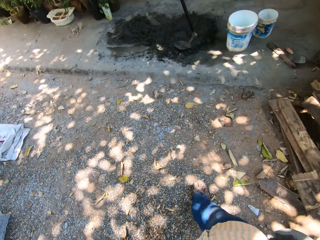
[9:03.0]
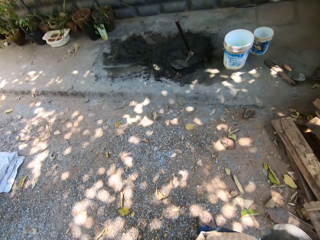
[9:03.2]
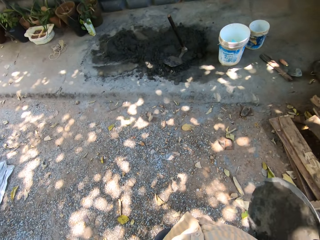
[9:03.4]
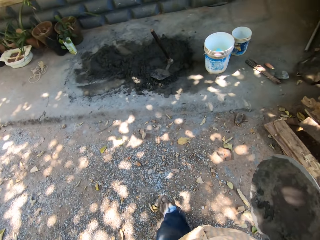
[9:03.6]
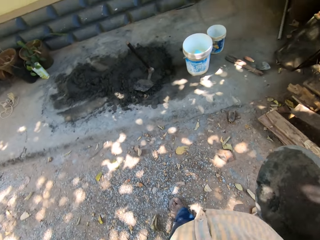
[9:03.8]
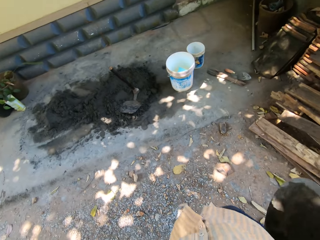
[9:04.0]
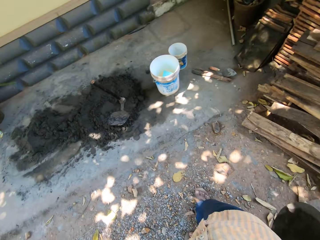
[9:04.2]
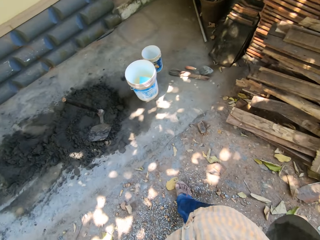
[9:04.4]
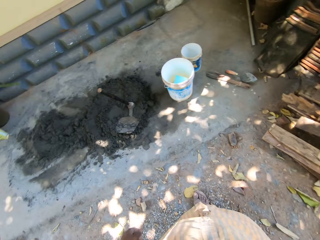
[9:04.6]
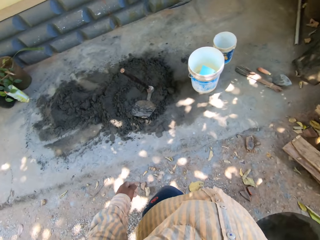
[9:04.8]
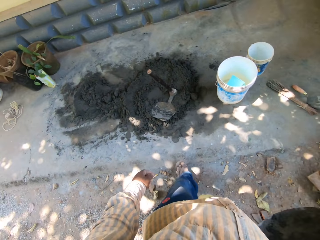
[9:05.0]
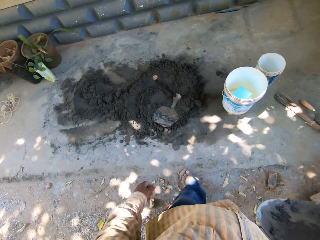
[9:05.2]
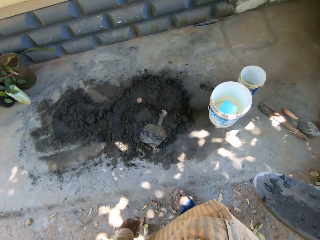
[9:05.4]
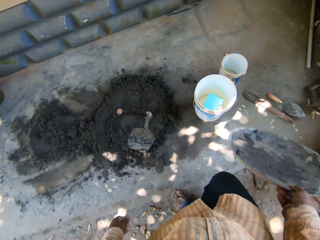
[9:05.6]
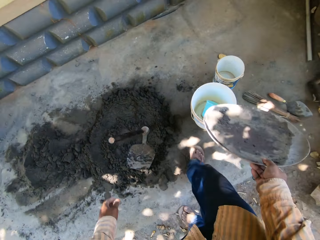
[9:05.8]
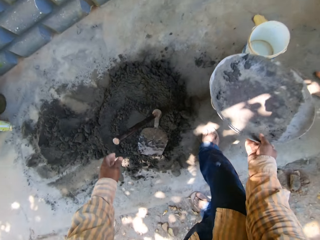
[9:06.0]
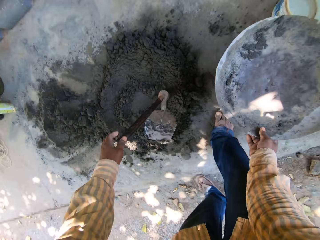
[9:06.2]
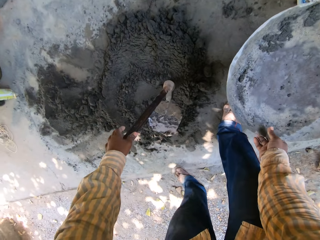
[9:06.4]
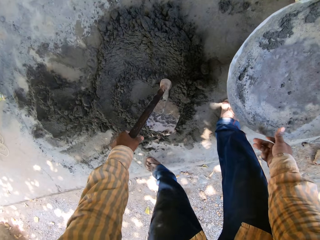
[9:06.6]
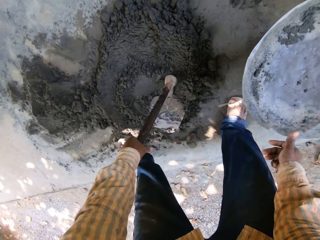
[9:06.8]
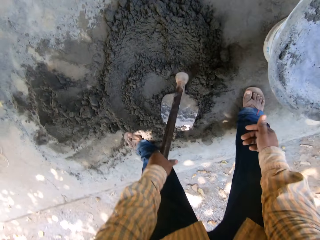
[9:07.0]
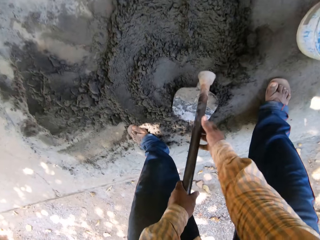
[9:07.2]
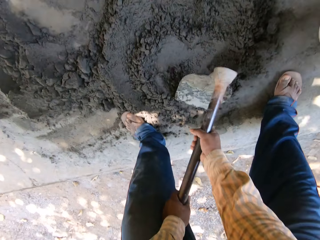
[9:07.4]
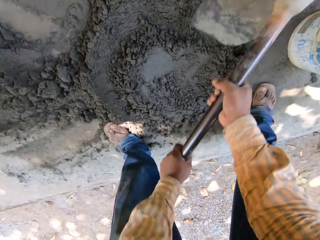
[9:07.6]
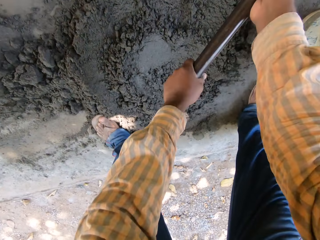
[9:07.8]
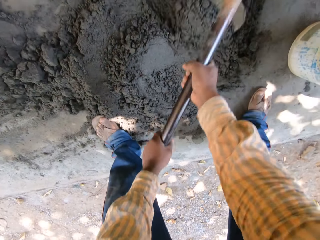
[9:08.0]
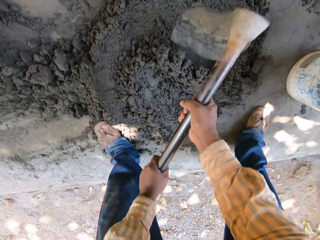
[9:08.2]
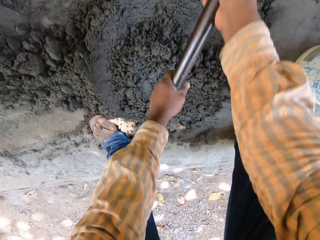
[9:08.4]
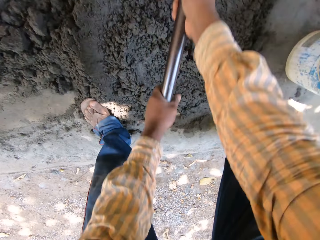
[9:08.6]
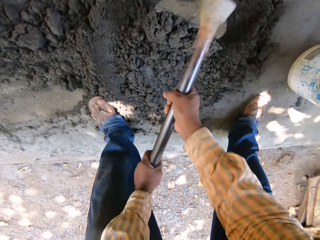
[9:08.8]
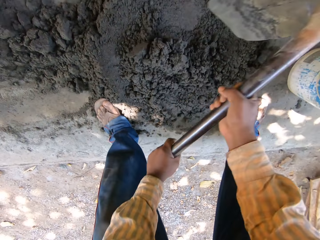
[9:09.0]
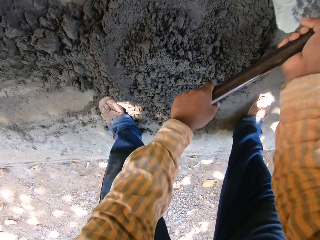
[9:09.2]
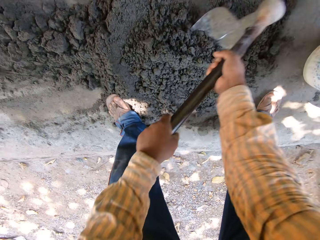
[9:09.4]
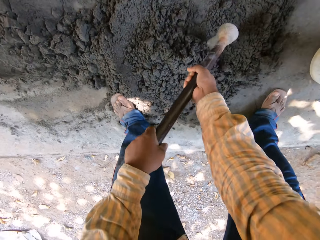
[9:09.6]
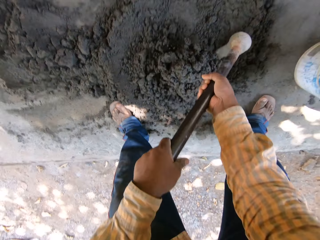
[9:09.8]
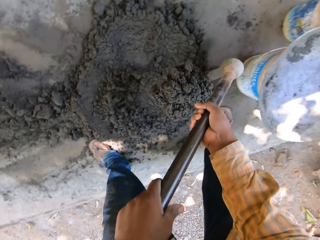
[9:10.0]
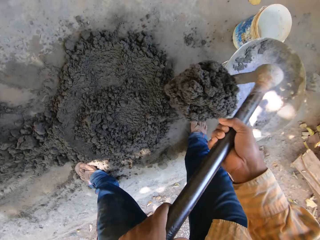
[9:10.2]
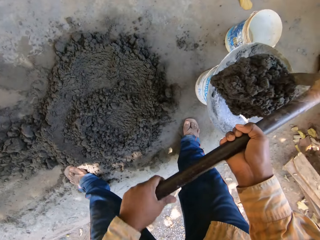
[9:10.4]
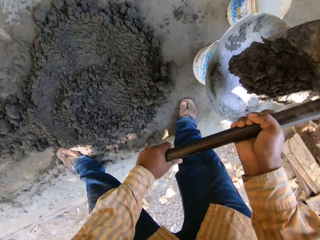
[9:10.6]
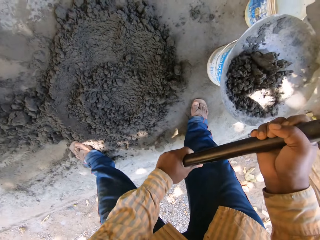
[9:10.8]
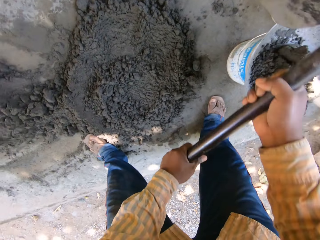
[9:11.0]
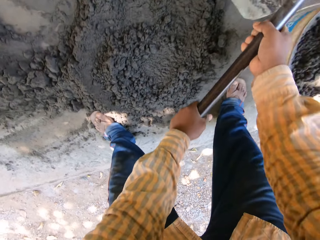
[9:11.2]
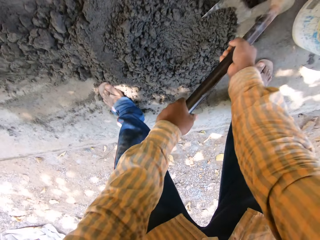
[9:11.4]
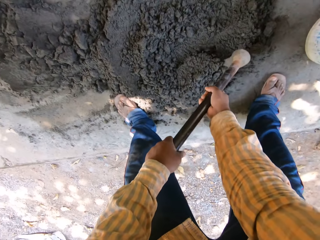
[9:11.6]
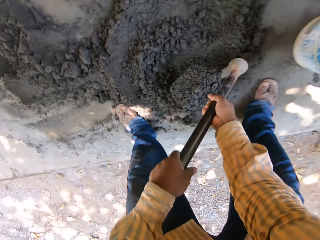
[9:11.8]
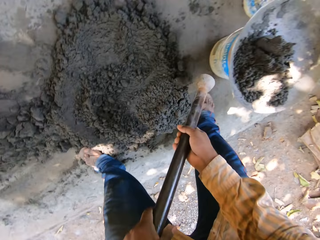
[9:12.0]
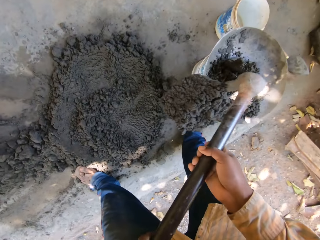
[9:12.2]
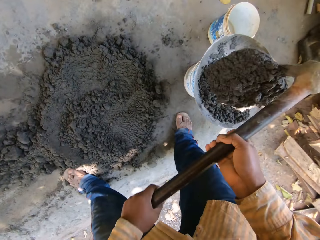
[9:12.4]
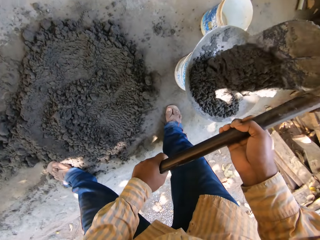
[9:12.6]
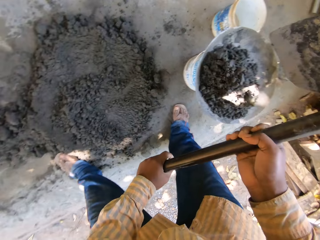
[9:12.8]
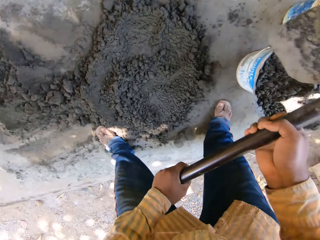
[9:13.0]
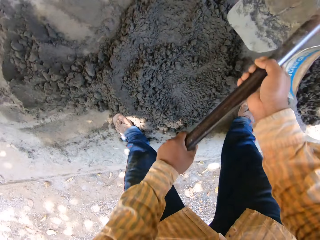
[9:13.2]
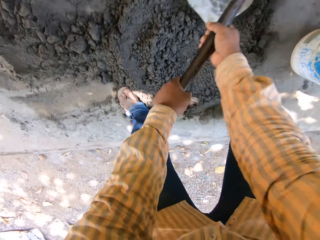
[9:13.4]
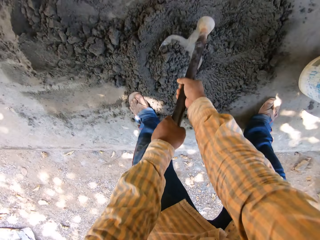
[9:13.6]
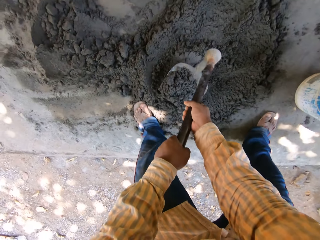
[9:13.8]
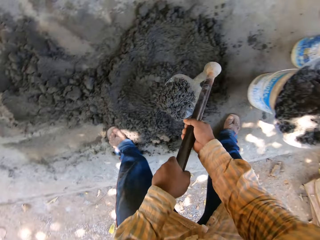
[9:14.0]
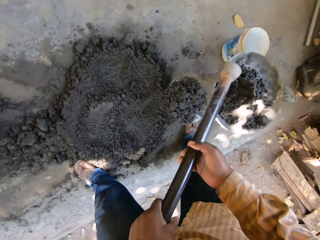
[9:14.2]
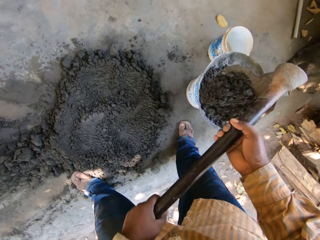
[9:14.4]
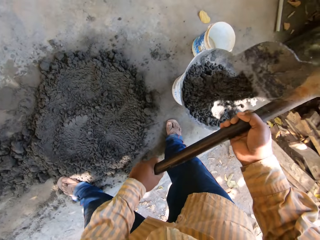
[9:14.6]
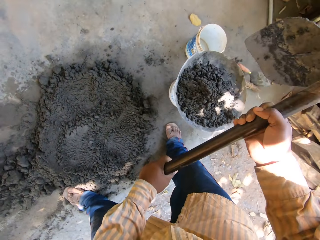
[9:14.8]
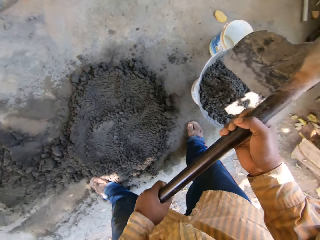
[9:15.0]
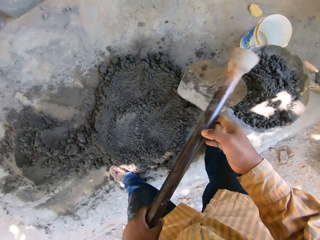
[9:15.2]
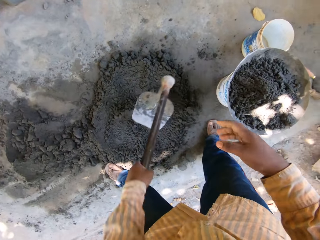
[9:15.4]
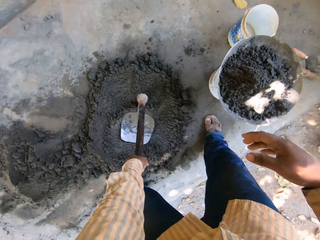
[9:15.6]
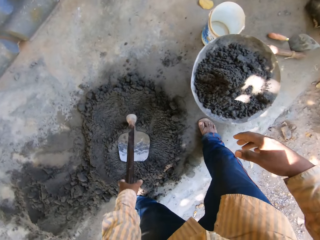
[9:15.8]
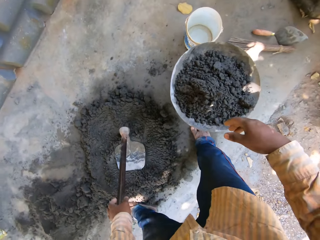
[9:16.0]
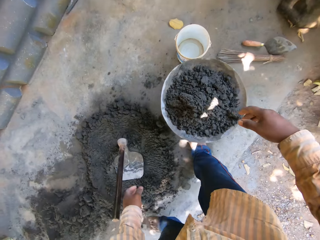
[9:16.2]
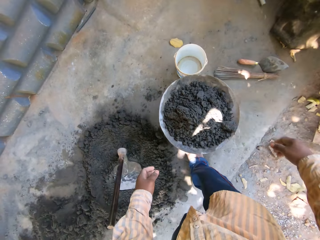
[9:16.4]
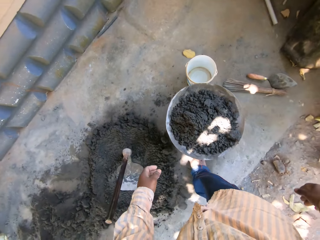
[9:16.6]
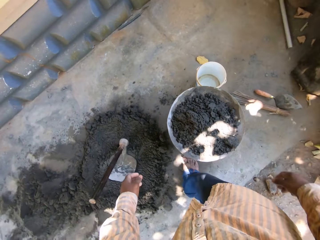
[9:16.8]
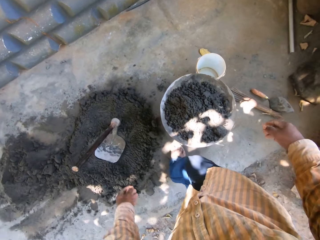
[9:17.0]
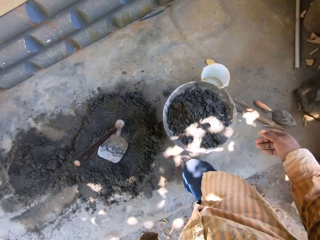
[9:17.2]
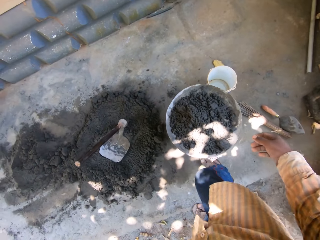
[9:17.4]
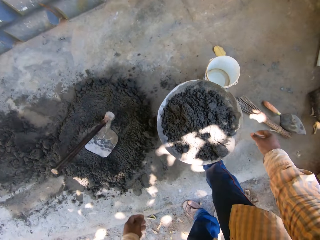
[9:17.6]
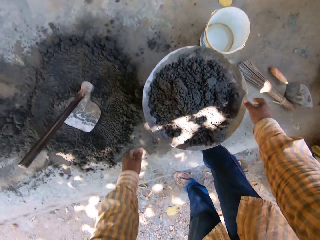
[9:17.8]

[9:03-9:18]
The camera wearer places the head pan on the bucket with his right hand. He grabs the hoe on the ground with his left hand. He holds the hoe with both hands. He gathers mortar on the ground with the hoe in both hands. He digs on the sand. He packs mortar from the ground with the hoe in both hands. He drops the mortar in the head pan with the hoe in both hands. He packs mortar from the ground with the hoe in both hands. He drops the mortar in the head pan with the hoe in both hands. He packs mortar from the ground with the hoe in both hands. He drops the mortar in the head pan with the hoe in both hands. He drops the hoe on the cement with his left hand.

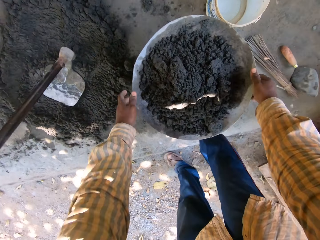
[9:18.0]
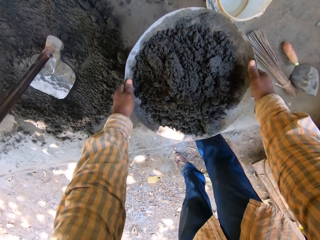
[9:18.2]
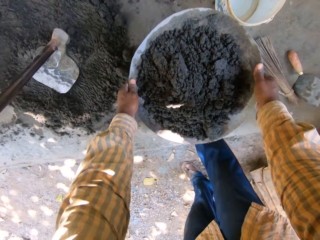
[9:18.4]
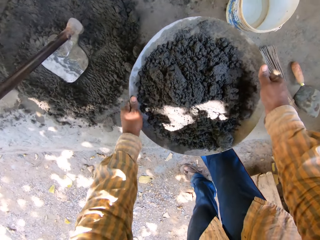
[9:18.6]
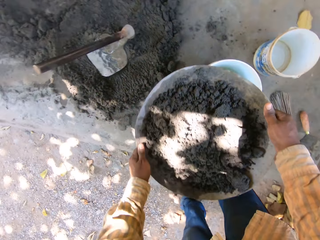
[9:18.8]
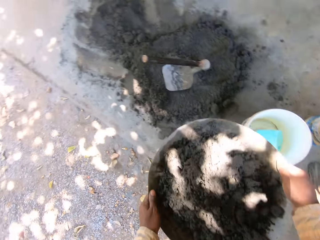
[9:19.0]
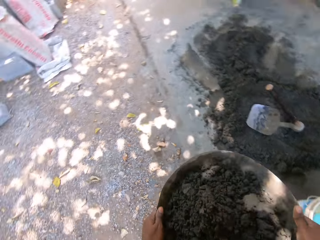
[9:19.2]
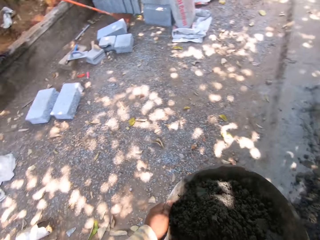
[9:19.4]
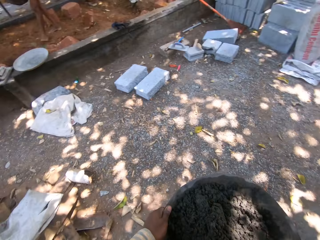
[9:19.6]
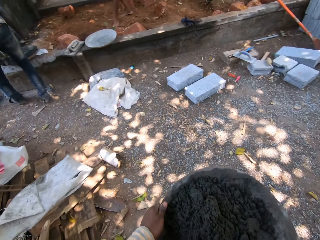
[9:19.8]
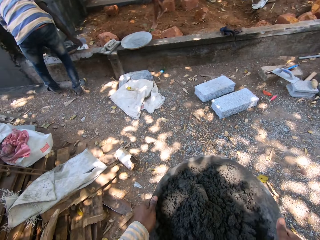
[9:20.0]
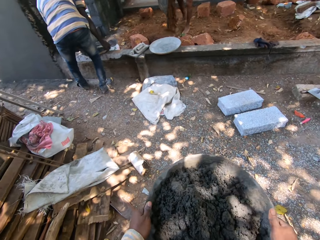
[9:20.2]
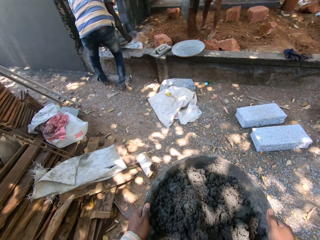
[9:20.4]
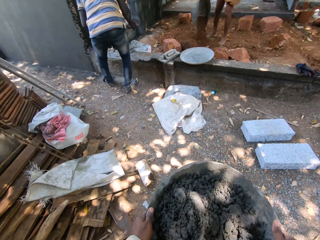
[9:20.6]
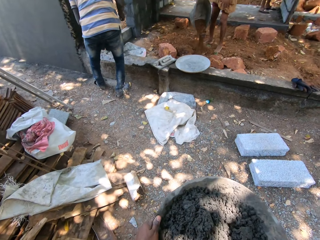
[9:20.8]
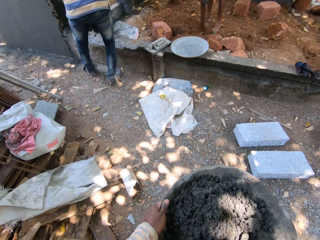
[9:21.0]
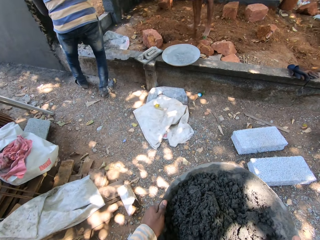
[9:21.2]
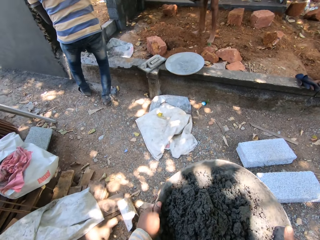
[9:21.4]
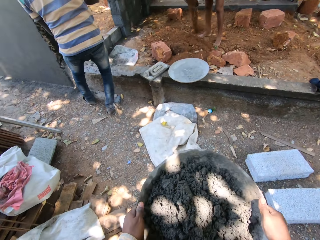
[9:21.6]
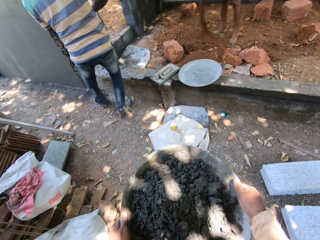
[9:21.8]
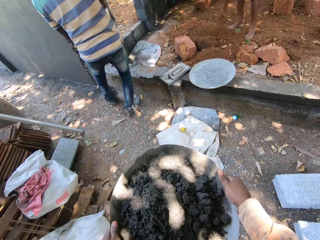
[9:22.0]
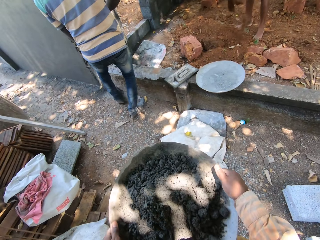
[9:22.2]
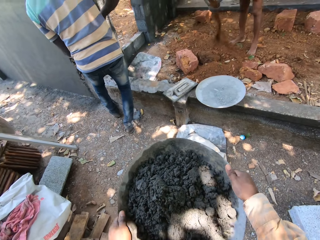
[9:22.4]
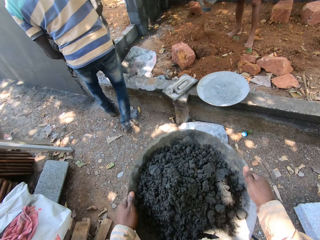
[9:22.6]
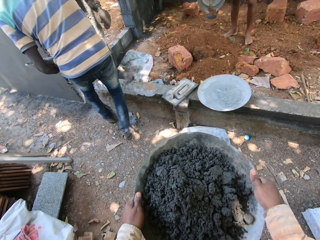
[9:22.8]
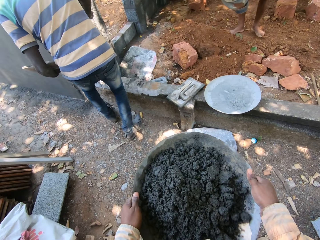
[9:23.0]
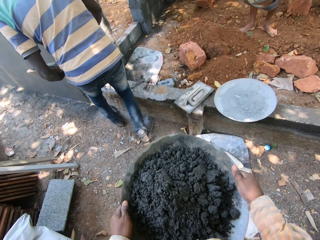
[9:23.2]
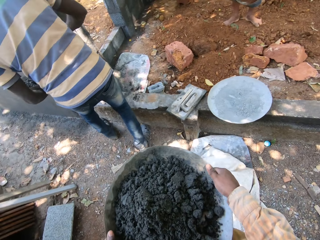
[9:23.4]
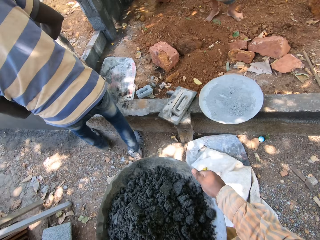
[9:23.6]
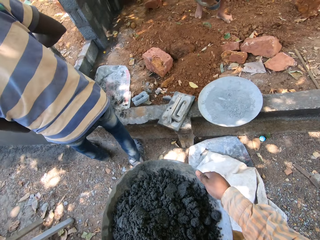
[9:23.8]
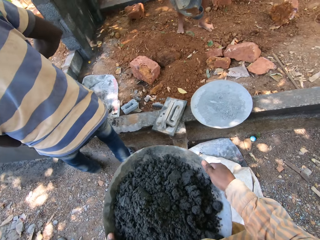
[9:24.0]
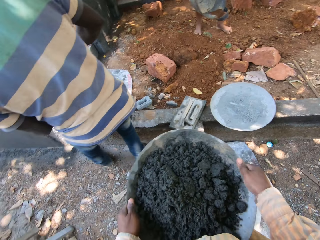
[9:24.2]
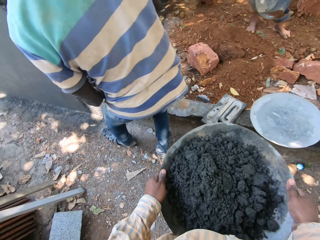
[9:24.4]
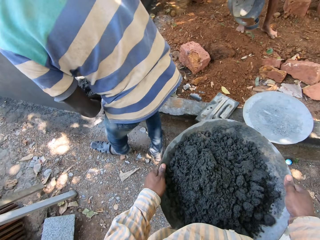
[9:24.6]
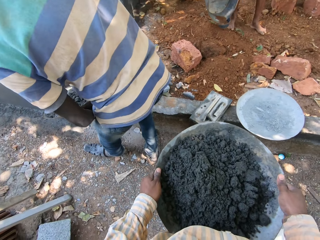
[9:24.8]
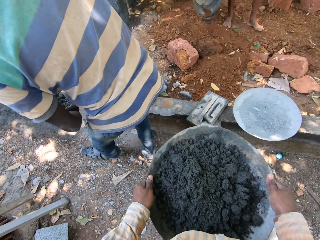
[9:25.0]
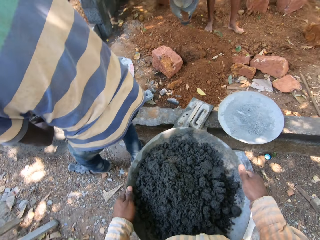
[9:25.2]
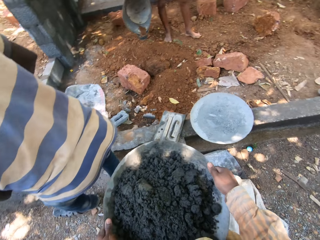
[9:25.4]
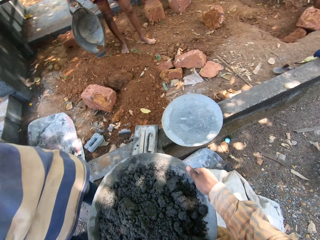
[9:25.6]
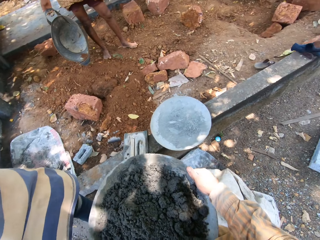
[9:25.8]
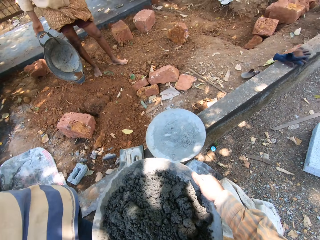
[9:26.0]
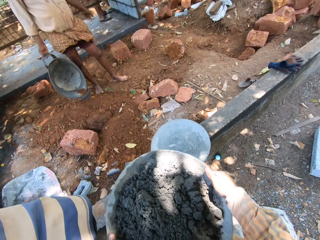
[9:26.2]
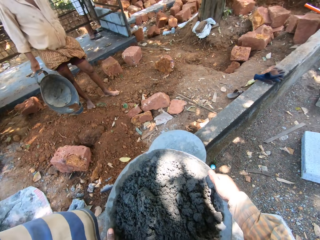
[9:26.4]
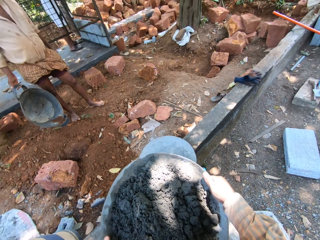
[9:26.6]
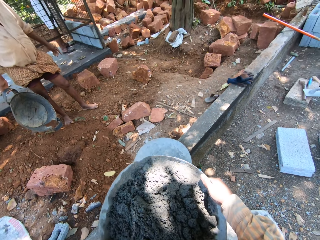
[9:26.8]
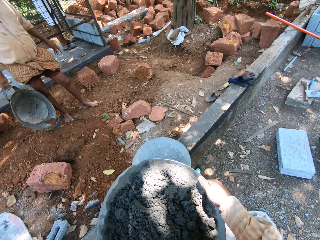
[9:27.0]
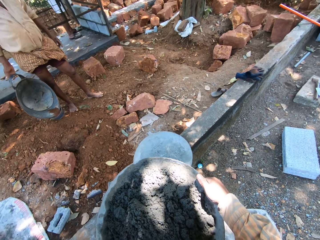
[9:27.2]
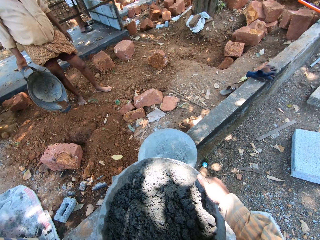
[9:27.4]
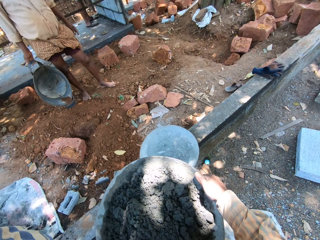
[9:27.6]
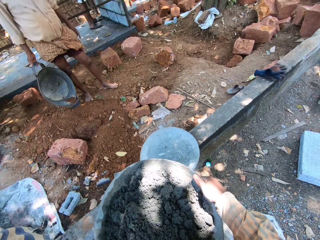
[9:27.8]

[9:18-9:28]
The camera wearer picks the headpan from the bucket with both hands. They turn around. A man pours sand from a headpan in his hands on the ground. Another man picks the headpan from a platform with both hands. A man appears. The camera wearer walks a few steps. The other man throws cement from the trowel in his right hand on a wall. The first man converses with the camera wearer.
